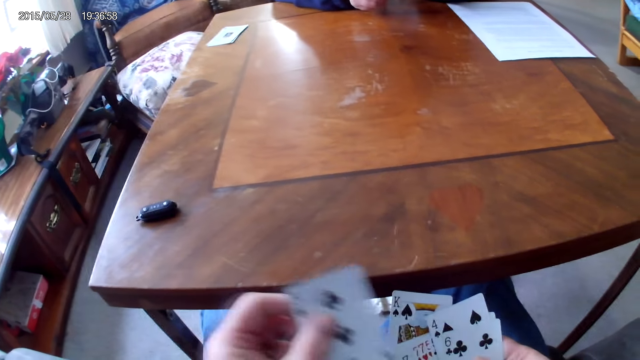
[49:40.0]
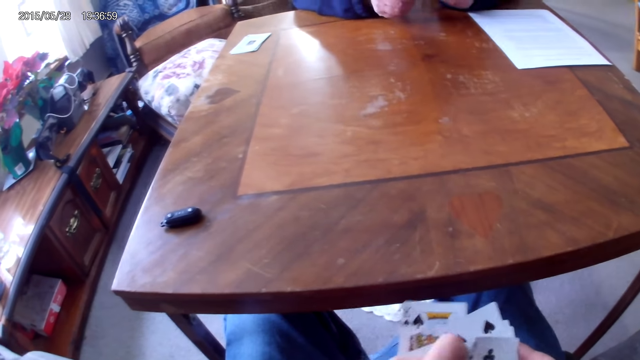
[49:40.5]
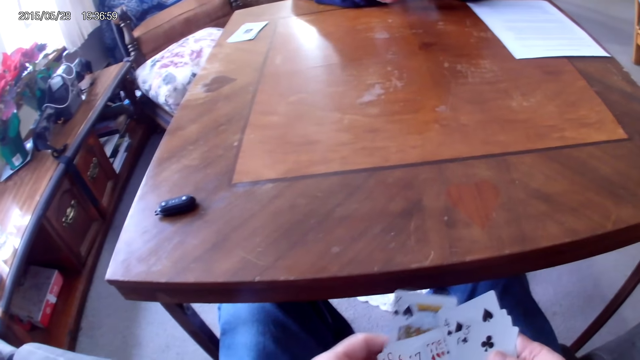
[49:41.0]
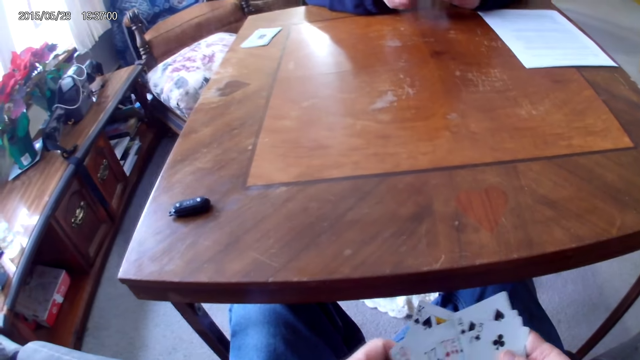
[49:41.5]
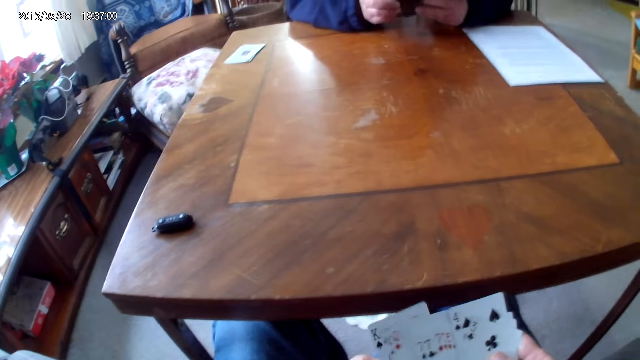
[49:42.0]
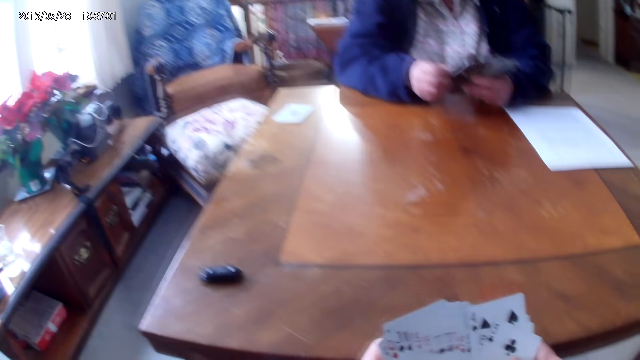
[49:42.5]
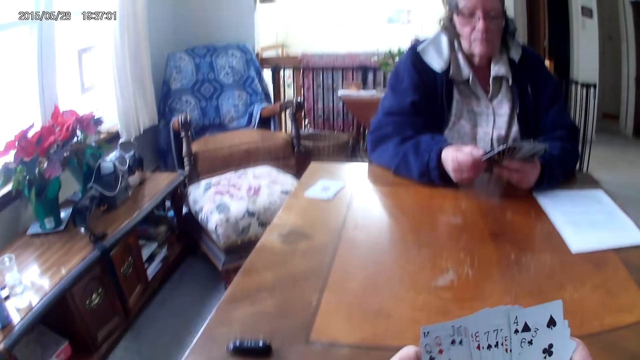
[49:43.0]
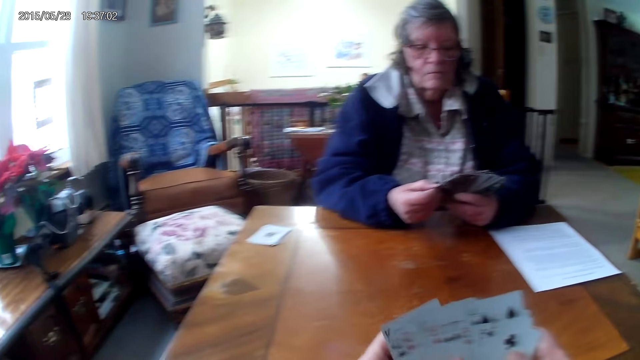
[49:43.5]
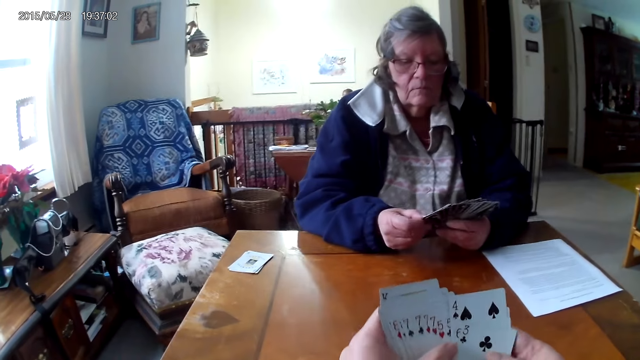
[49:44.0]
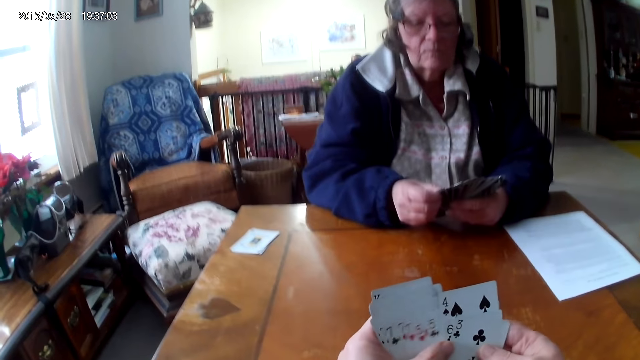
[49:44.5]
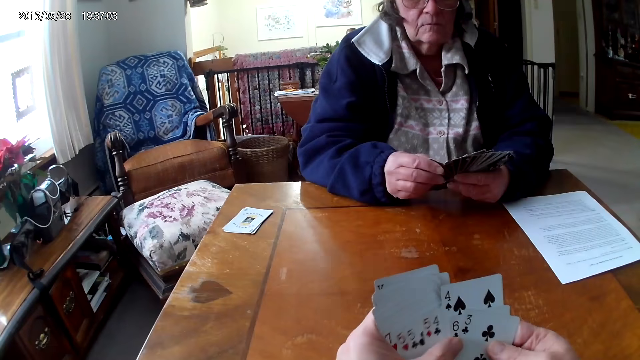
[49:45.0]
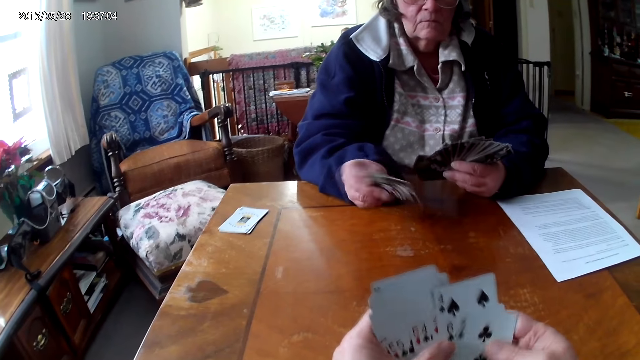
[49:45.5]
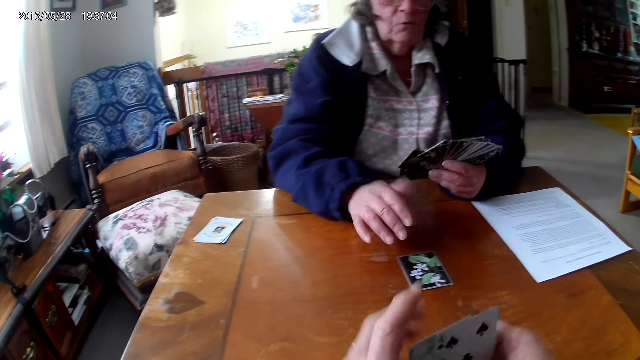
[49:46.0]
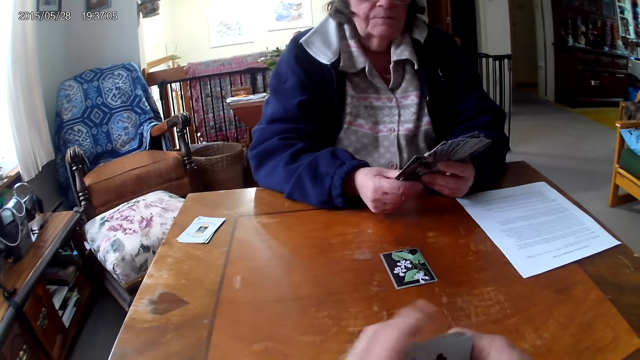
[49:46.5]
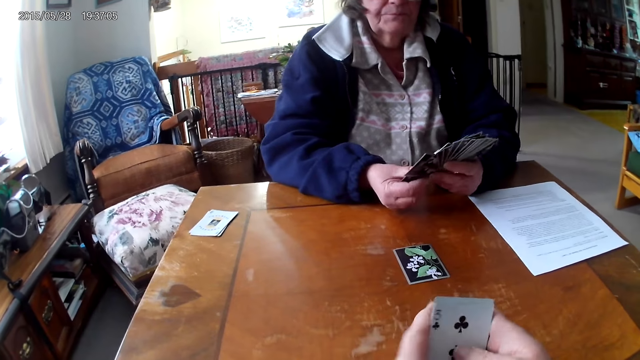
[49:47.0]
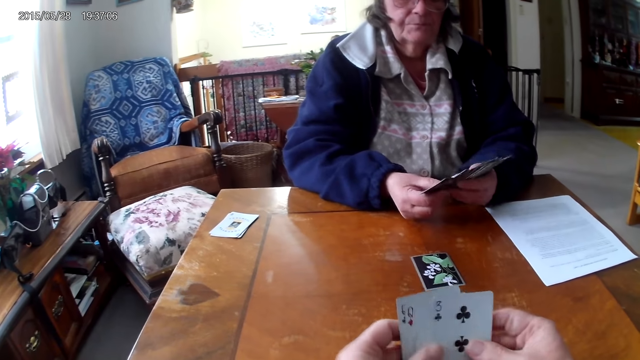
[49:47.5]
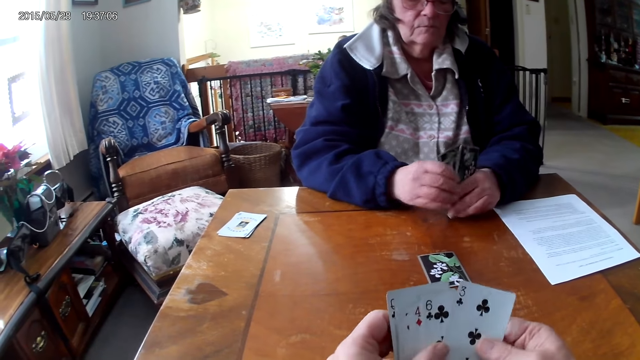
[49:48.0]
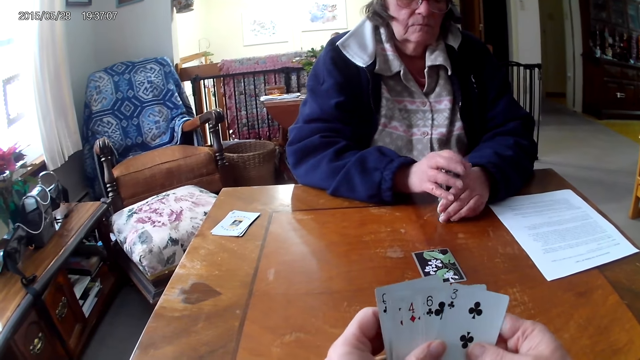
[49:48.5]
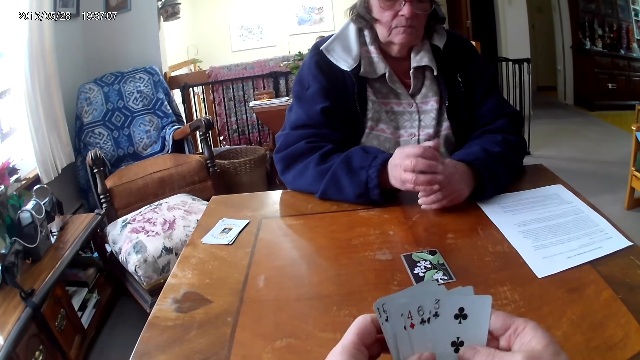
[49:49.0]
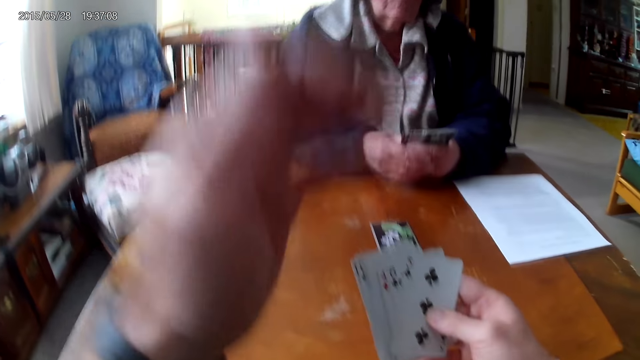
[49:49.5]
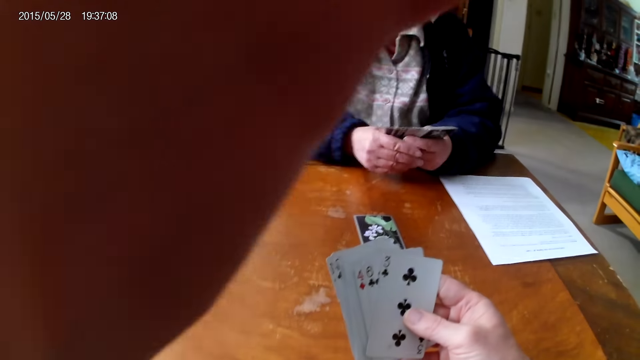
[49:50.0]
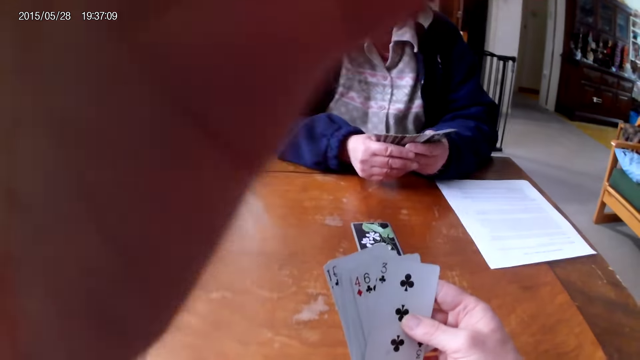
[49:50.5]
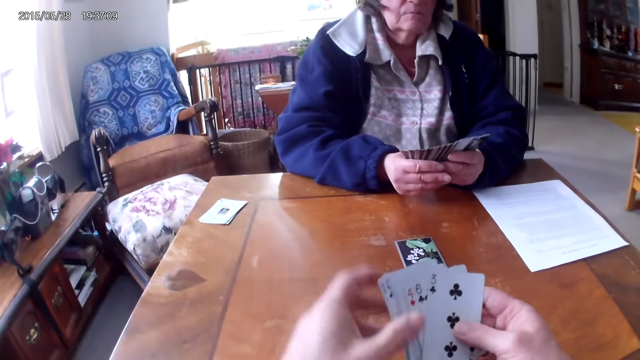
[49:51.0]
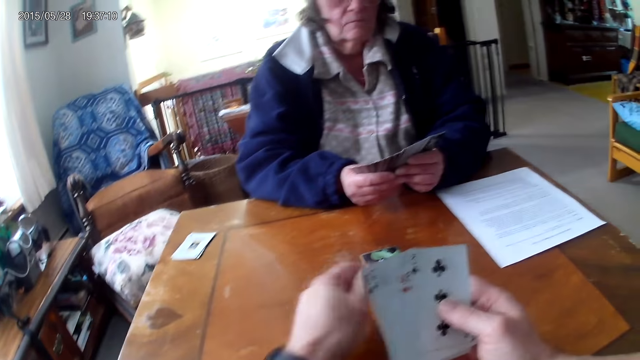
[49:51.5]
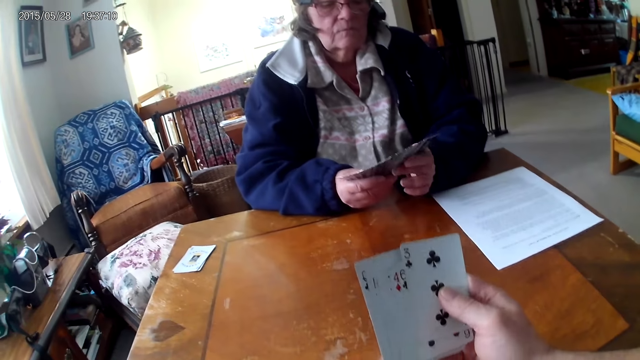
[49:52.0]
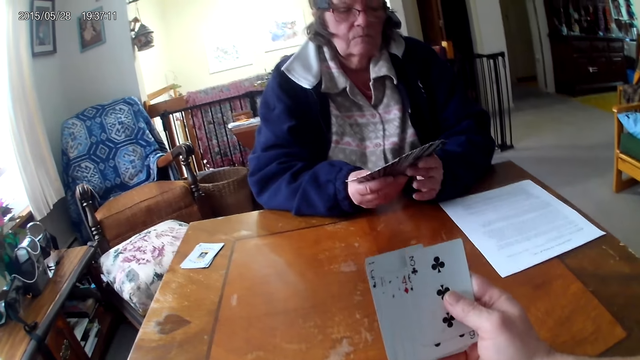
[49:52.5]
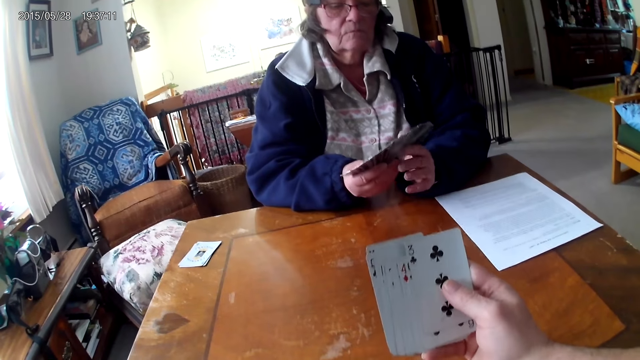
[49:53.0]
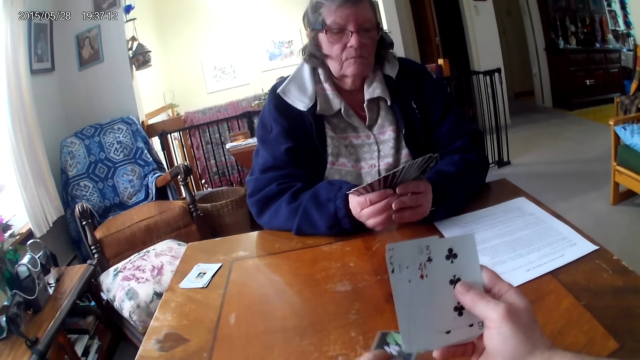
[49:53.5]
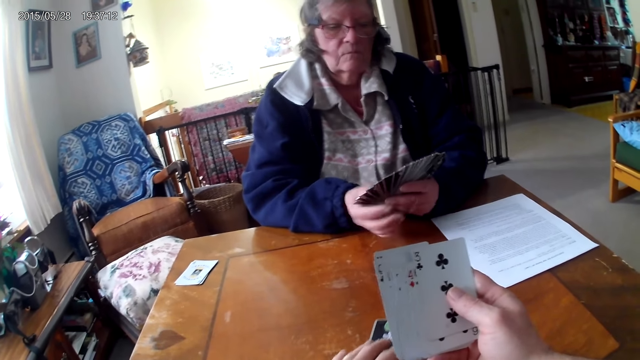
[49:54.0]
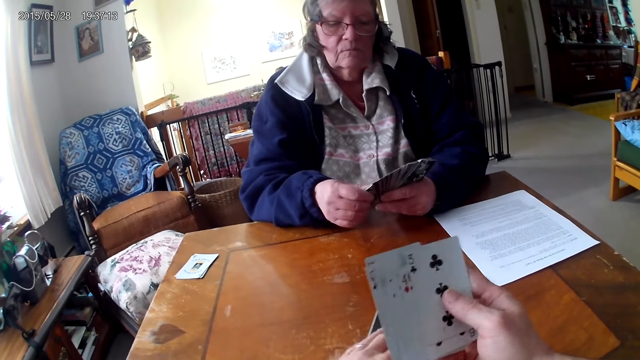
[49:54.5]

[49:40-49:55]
A woman puts the card on the table. The camera wearer touches the camera. They pick the cards from the table.

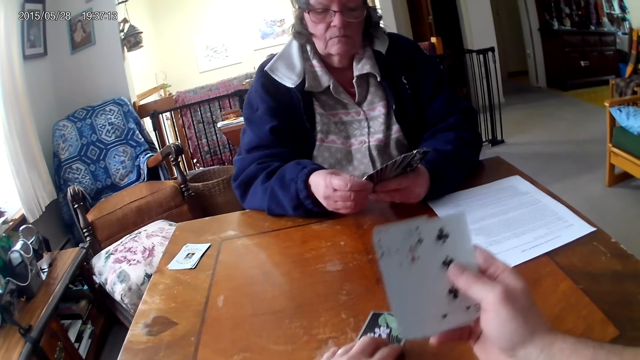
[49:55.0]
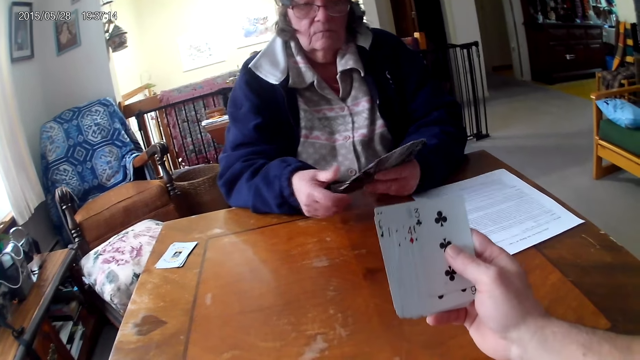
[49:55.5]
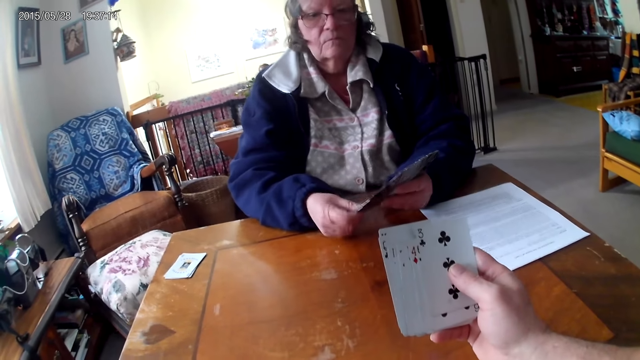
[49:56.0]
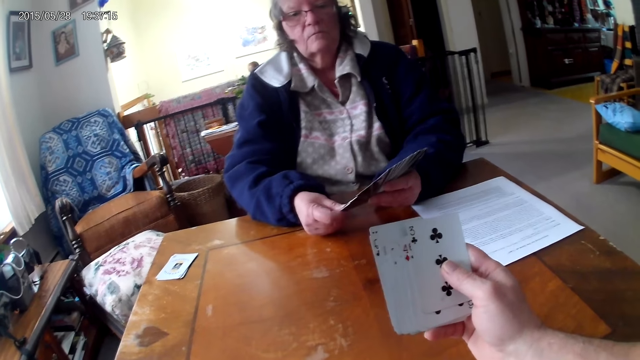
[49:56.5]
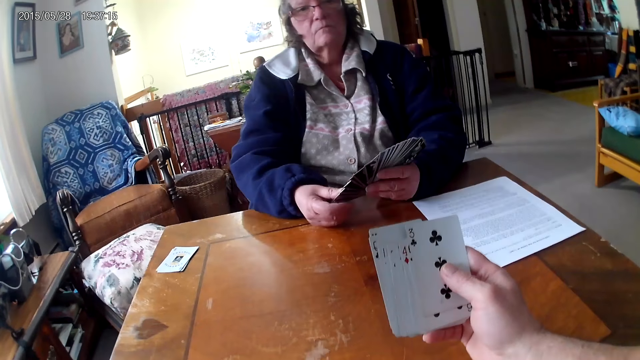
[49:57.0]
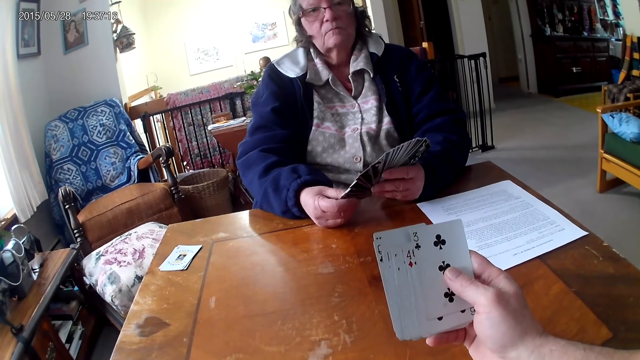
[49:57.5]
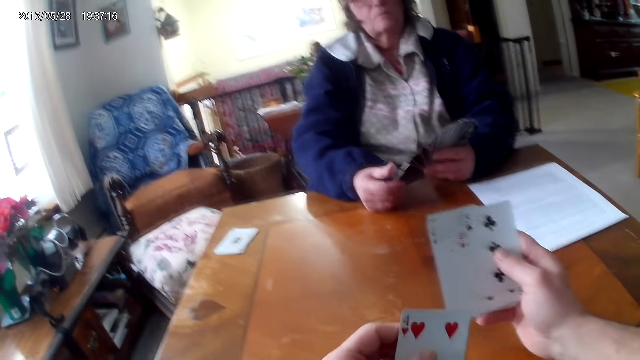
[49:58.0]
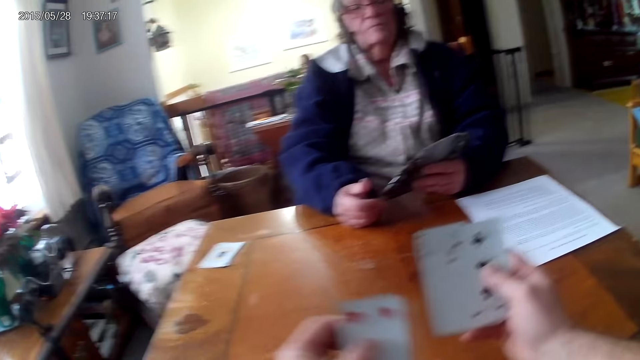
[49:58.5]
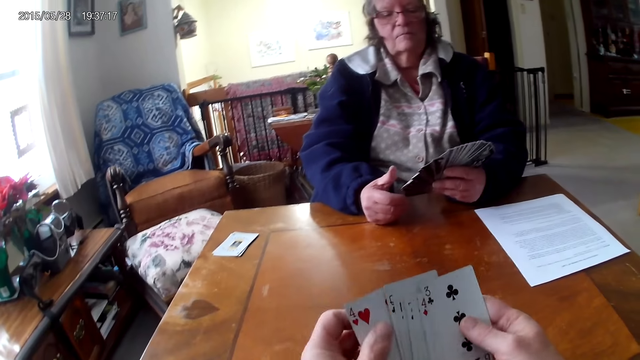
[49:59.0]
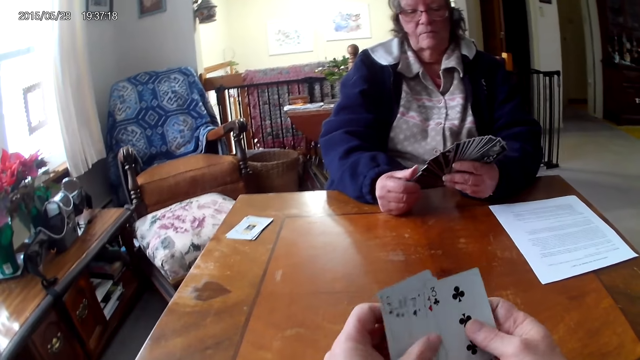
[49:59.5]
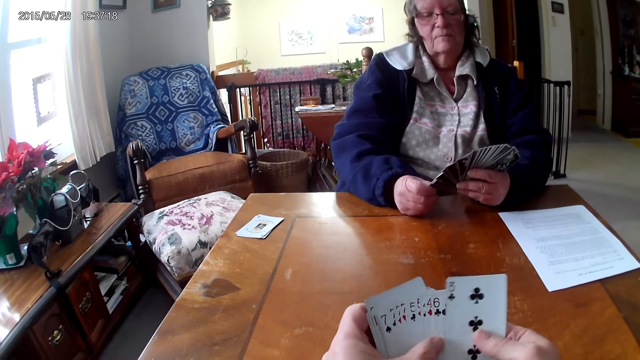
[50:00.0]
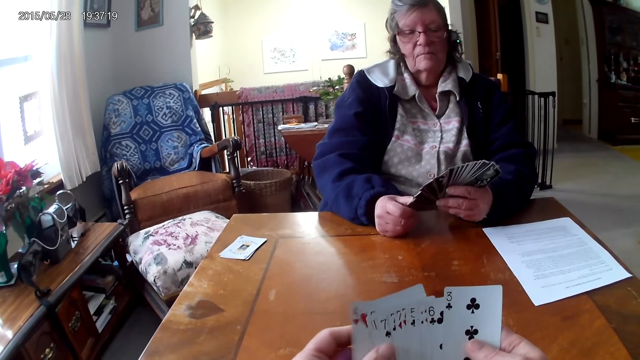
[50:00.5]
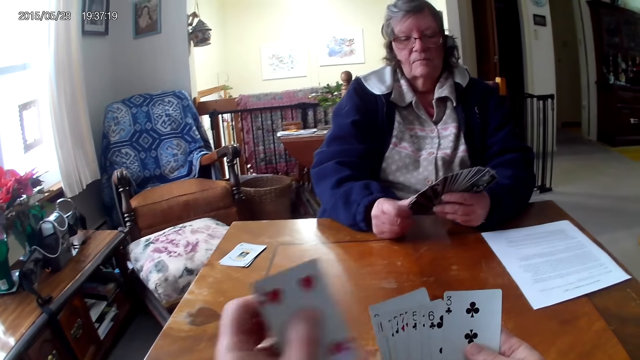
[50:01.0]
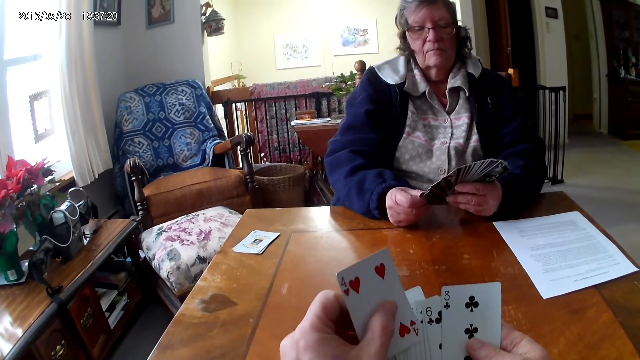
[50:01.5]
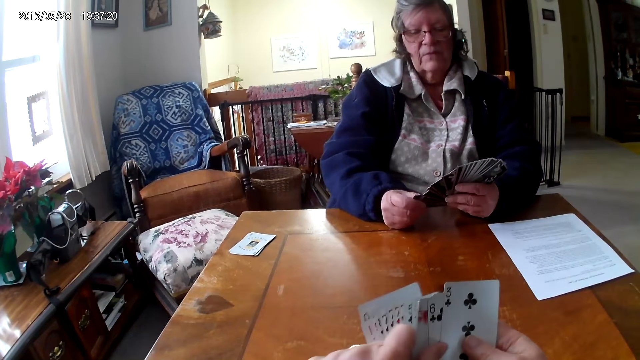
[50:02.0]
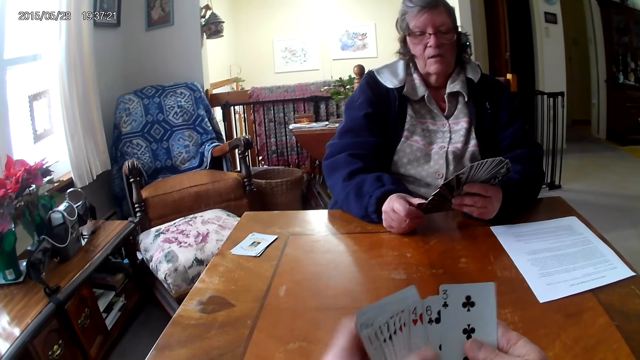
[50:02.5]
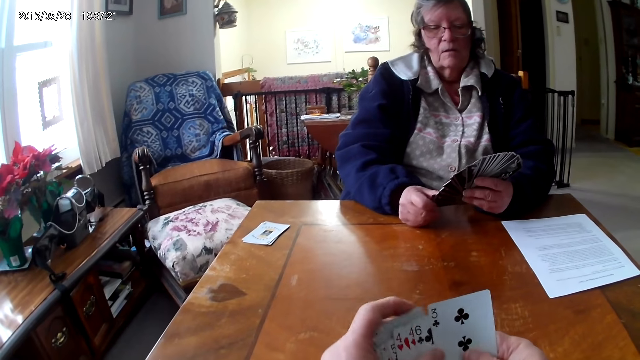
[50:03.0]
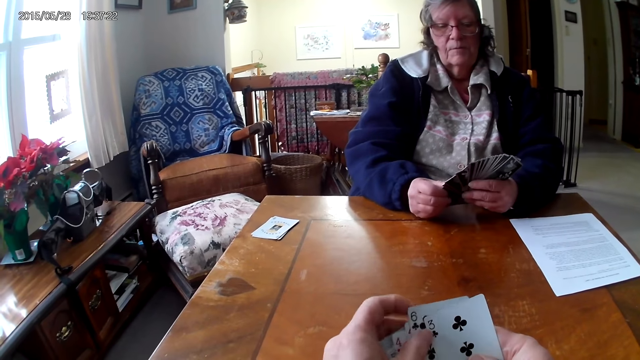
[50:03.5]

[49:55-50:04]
The camera wearer arranges the cards on his hands.
